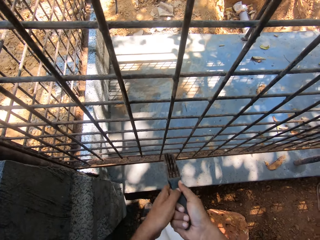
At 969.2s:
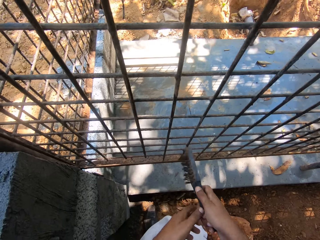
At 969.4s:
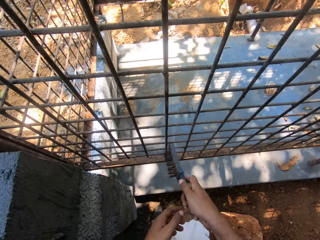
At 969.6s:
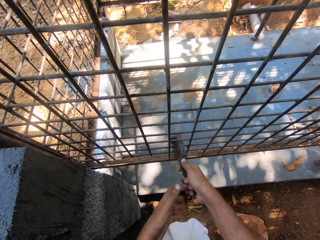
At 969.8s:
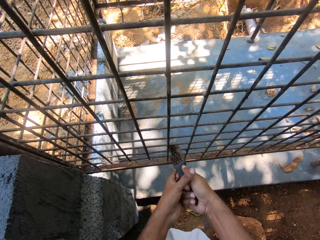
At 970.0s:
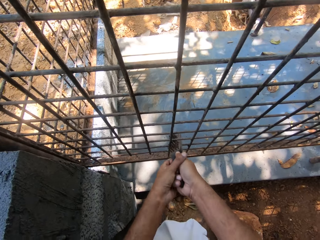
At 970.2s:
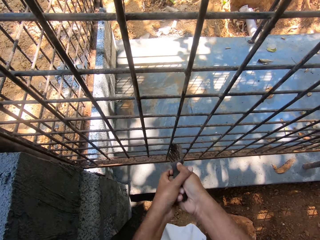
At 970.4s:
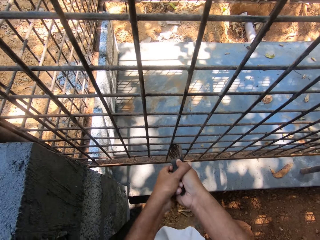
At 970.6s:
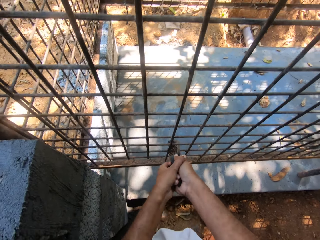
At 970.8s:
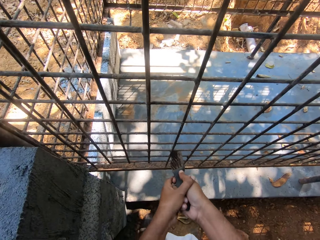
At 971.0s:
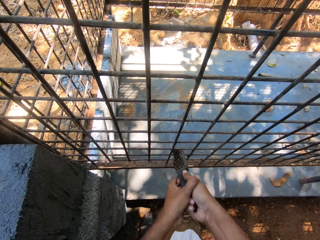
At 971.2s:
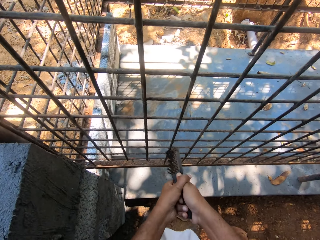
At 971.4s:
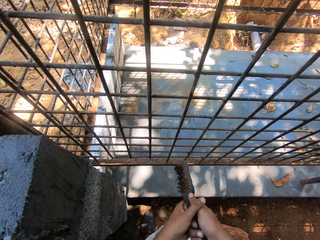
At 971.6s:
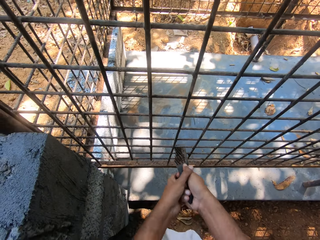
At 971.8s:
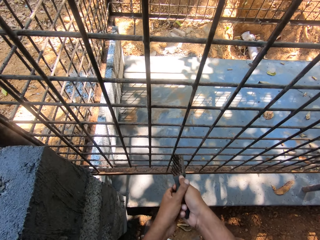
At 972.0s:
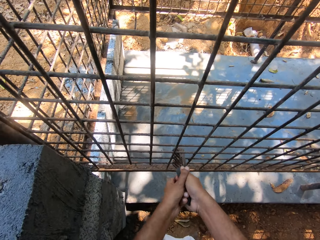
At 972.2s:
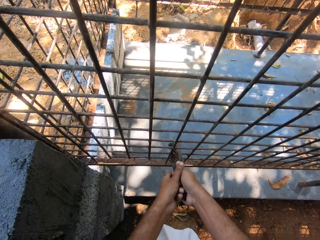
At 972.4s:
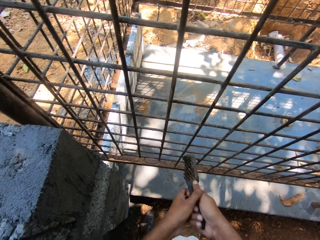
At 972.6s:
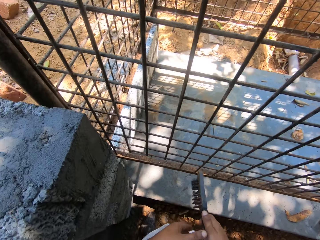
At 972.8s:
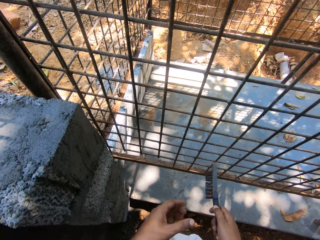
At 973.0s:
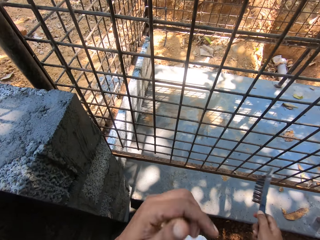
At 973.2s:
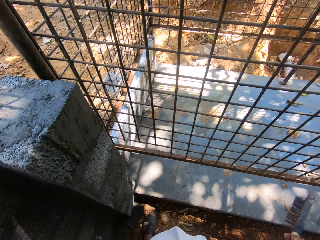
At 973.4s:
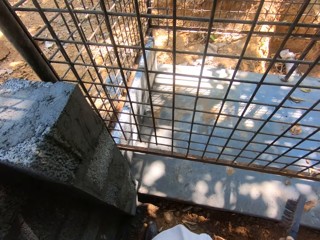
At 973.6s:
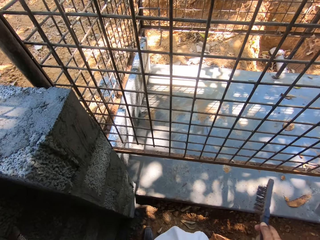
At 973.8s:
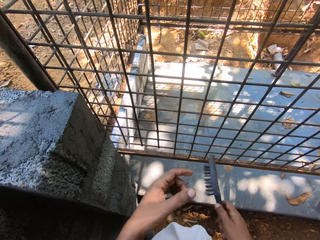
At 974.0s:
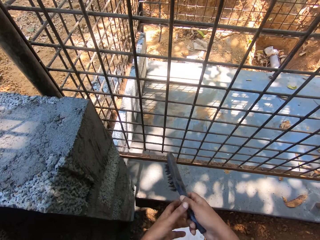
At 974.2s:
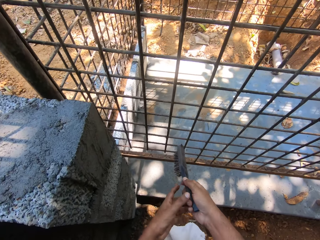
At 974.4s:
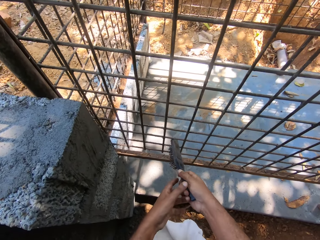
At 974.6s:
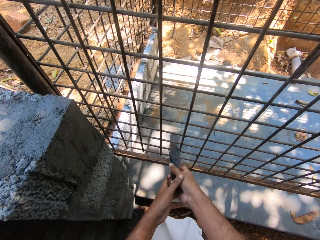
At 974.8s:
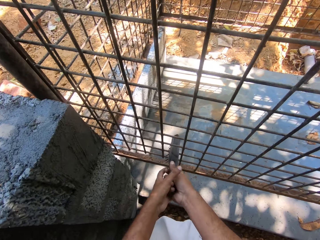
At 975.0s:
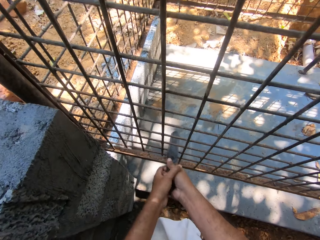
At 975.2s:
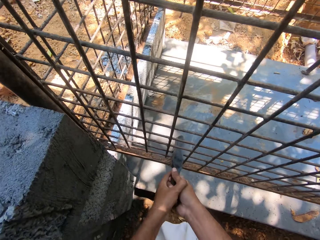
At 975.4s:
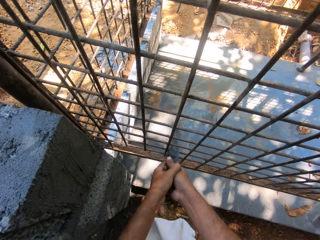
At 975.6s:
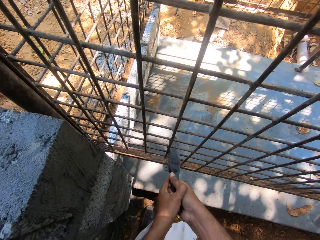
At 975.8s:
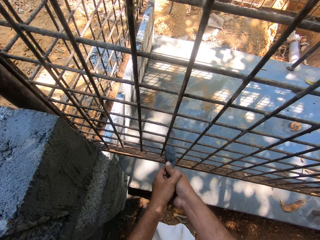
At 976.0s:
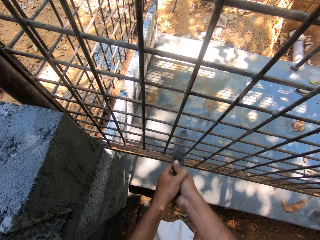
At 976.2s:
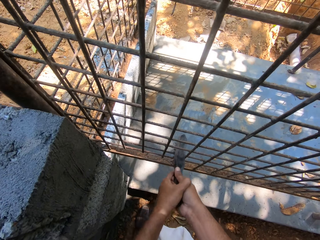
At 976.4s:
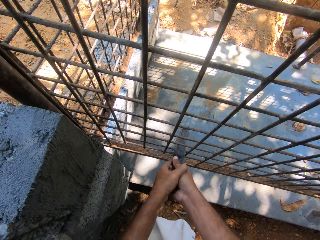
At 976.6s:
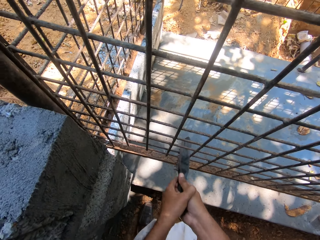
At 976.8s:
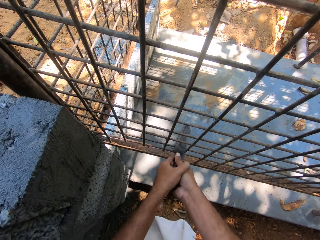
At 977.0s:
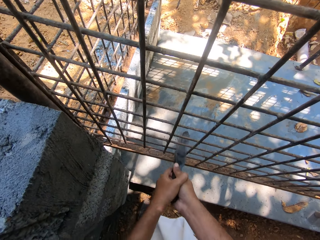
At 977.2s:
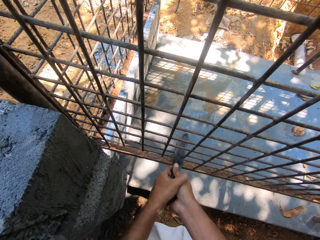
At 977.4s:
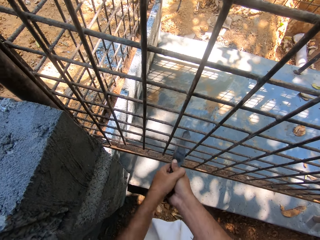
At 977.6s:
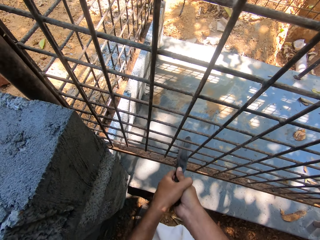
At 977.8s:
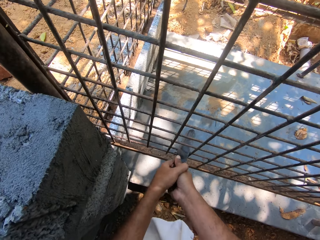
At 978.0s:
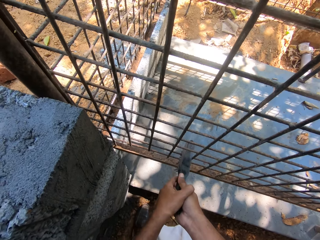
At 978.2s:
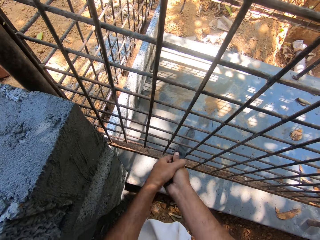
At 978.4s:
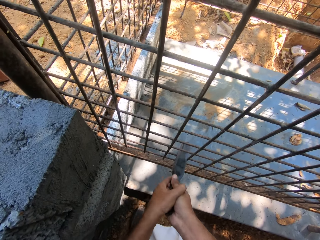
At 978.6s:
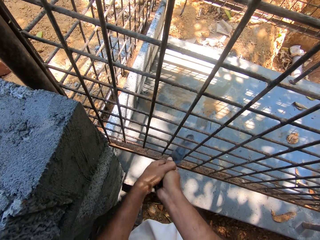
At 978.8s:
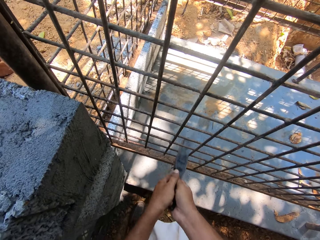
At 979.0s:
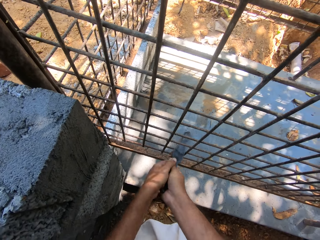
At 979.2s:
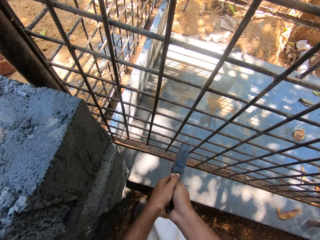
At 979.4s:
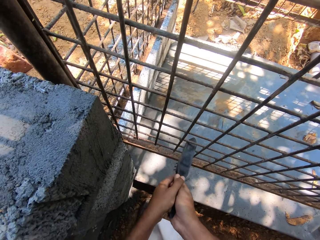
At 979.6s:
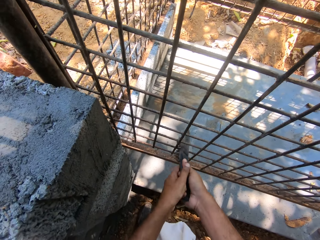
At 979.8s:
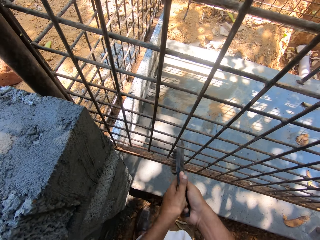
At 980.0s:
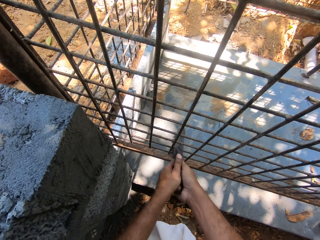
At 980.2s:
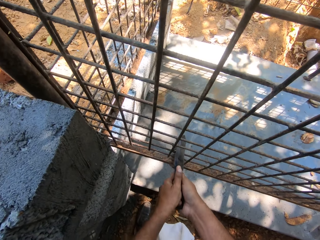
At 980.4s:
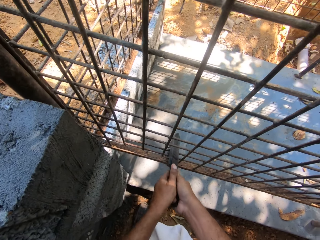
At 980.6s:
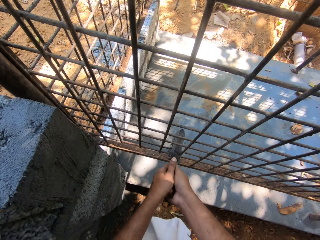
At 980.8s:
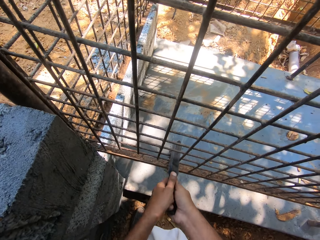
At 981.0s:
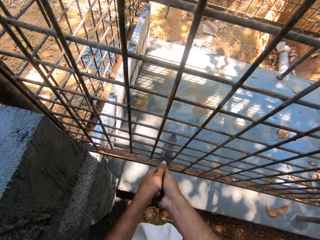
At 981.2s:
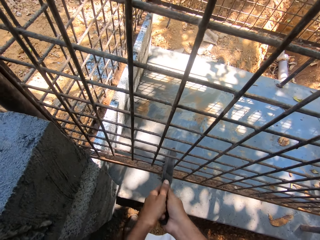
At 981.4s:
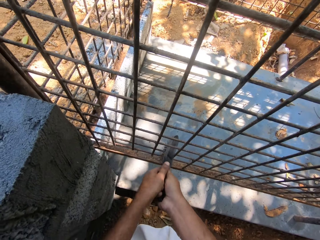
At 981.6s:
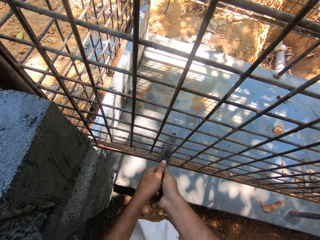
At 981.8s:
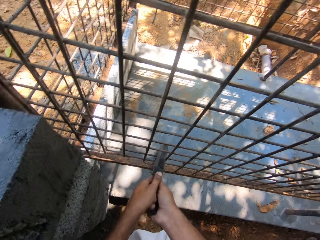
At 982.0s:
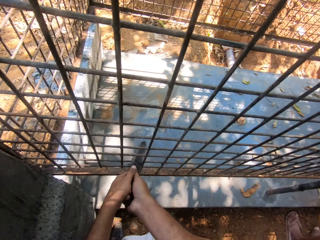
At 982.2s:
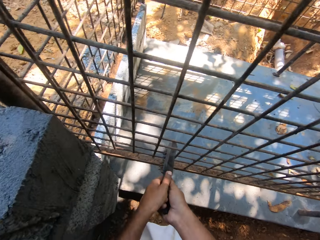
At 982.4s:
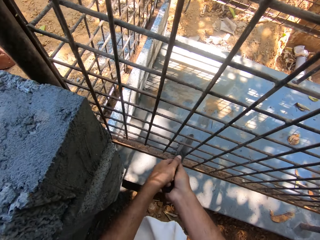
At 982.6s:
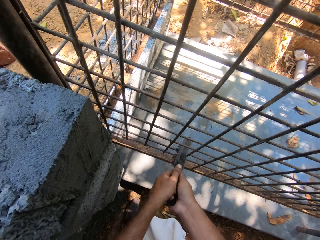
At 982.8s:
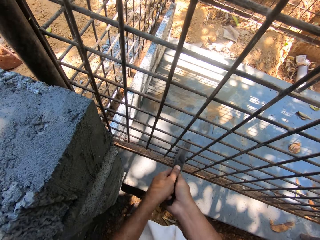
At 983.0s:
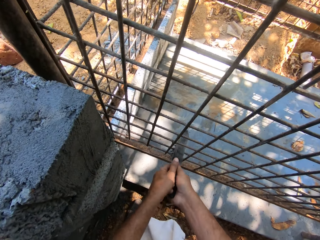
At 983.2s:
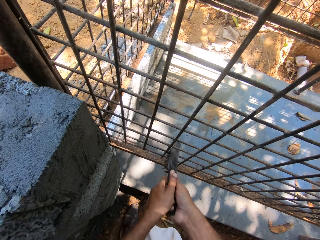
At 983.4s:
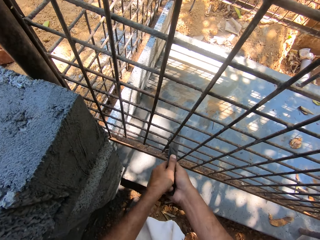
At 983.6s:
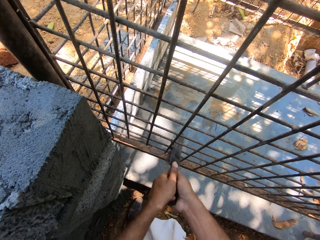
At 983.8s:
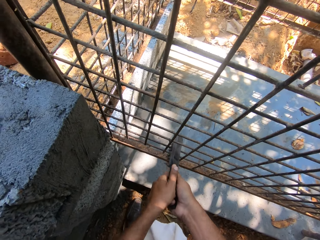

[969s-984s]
The camera wearer lifts a brush. They polish a cage with the brush. They lift a hand. They polish the cage with the brush.

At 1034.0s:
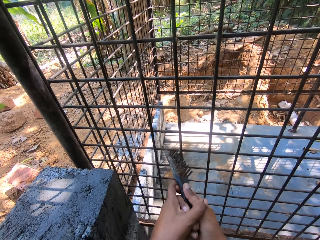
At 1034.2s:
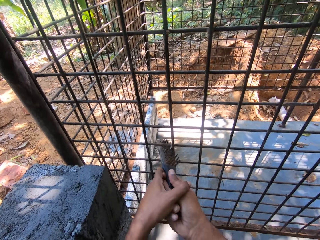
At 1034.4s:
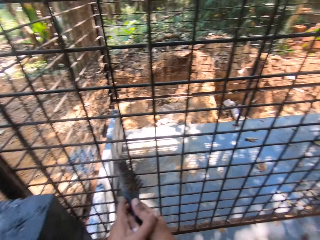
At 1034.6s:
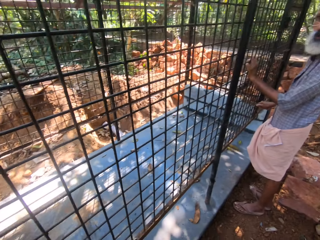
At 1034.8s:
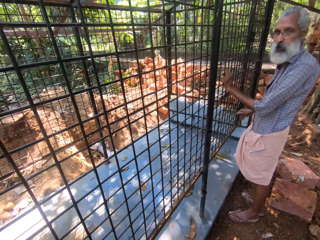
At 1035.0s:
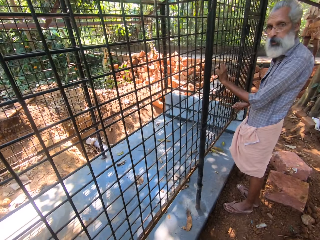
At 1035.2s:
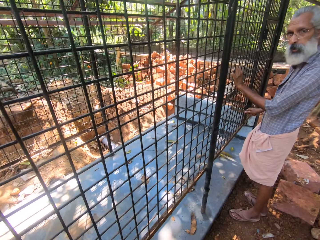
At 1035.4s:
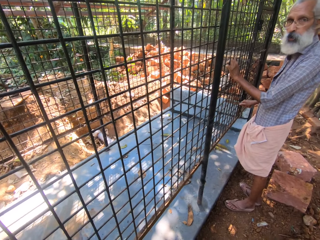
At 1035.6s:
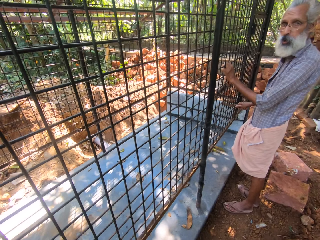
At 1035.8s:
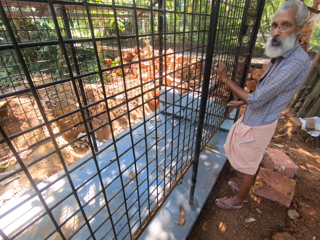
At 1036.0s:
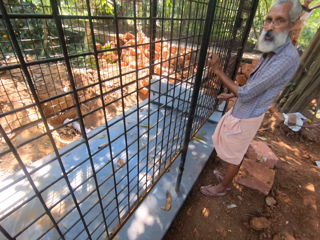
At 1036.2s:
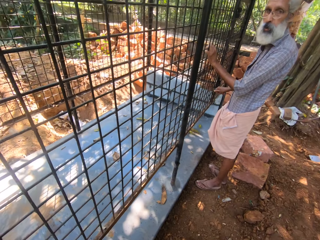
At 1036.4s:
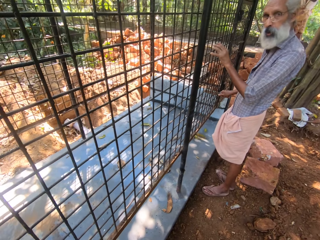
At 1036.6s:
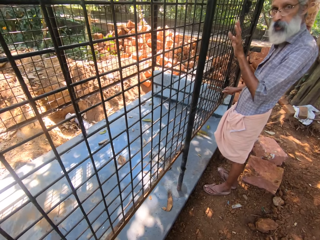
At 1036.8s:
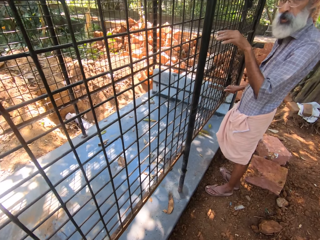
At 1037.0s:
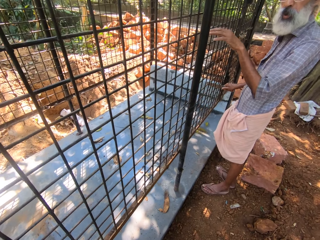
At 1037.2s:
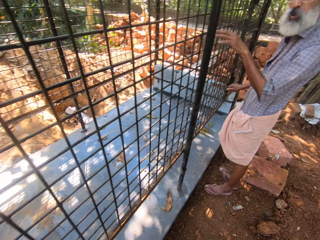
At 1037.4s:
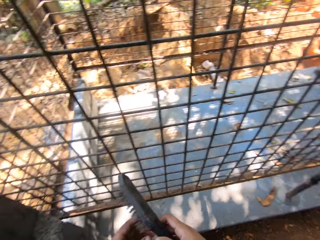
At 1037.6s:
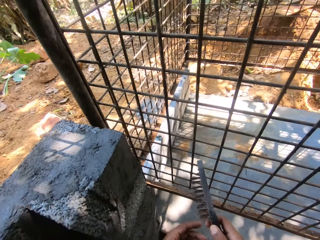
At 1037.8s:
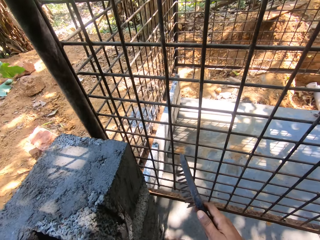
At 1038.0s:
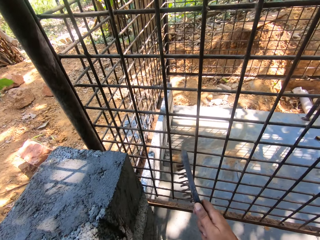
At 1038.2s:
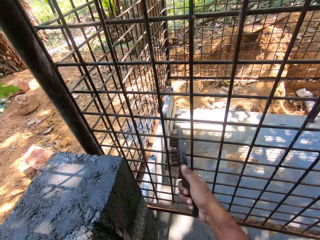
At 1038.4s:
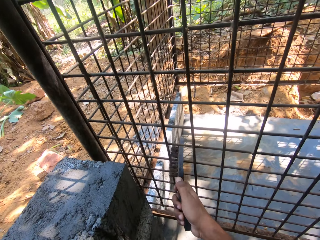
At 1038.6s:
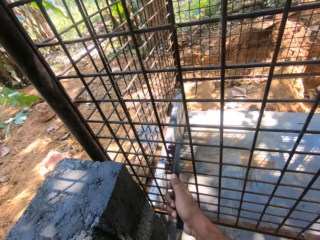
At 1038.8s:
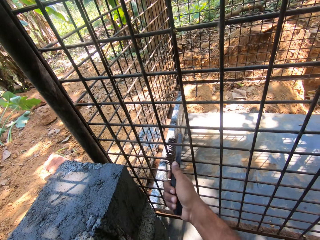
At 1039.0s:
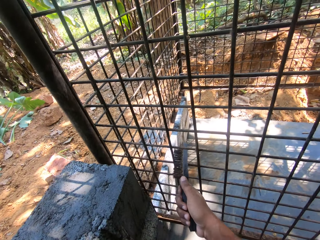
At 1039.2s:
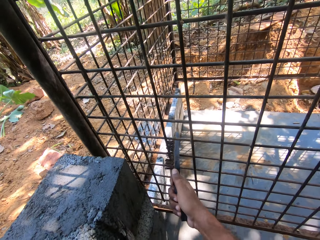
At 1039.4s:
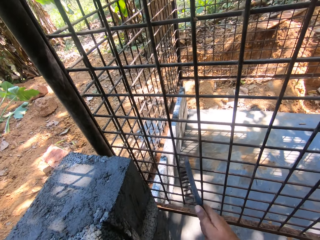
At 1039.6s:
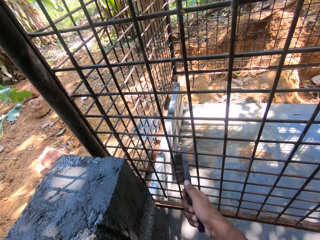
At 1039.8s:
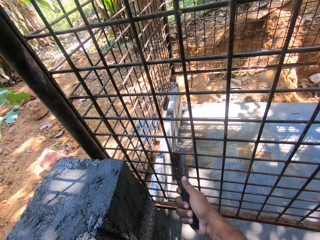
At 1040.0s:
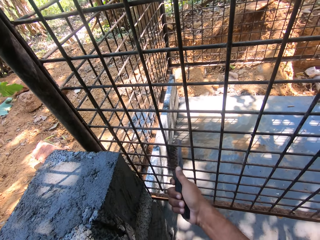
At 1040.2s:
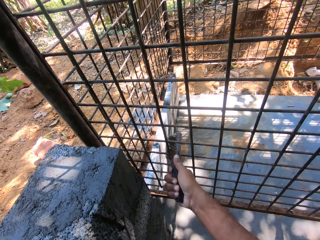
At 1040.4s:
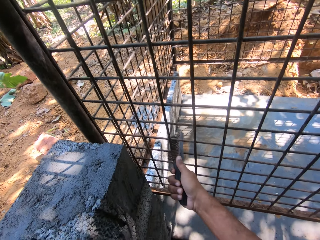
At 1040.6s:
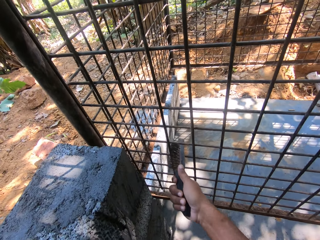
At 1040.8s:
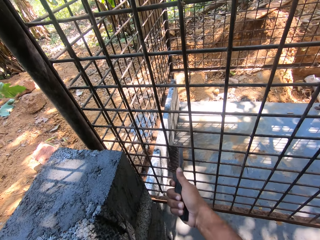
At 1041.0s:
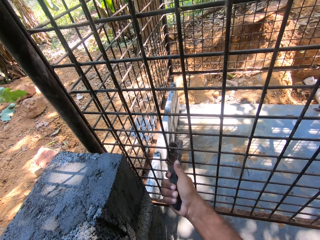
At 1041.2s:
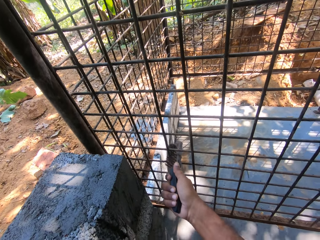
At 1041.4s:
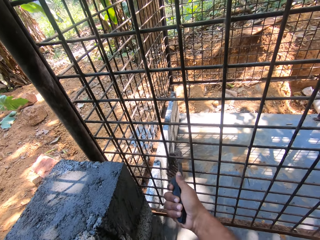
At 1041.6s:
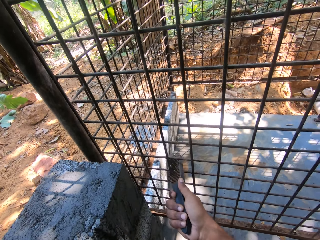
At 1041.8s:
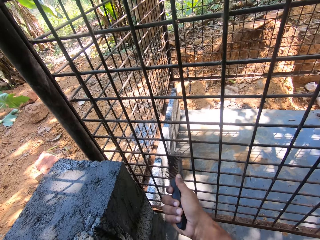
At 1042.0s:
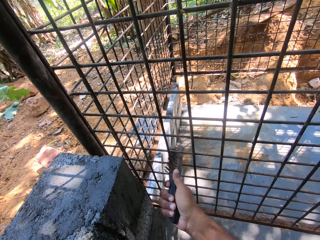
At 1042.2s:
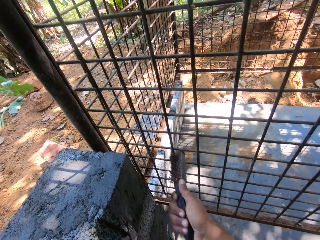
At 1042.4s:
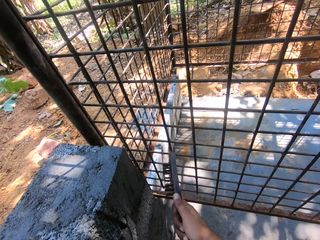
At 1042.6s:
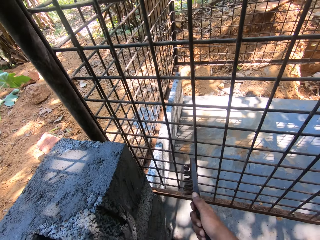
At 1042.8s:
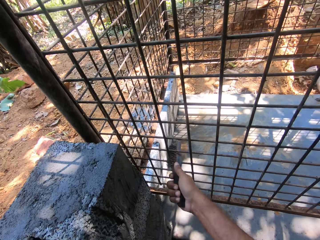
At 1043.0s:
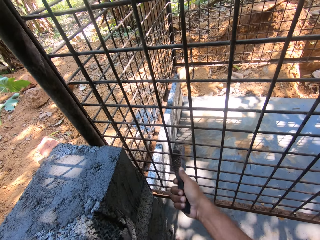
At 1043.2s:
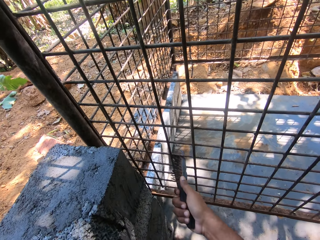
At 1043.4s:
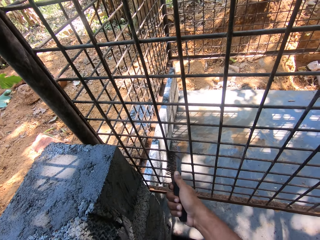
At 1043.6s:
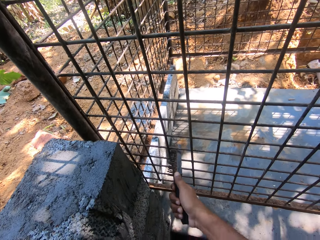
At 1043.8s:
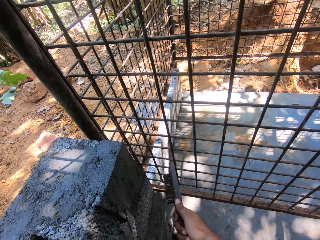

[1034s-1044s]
A man interacts with the camera wearer. The camera wearer chats with the man. They brush the metal.
